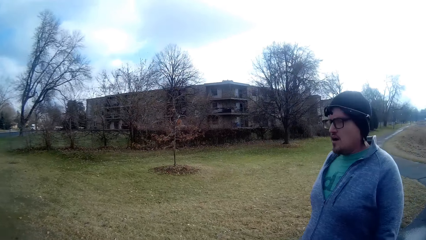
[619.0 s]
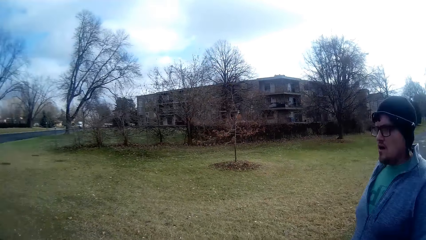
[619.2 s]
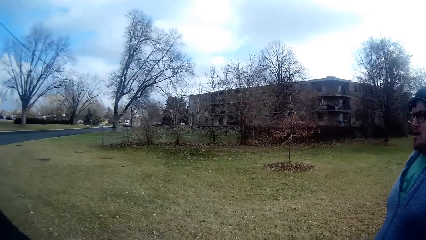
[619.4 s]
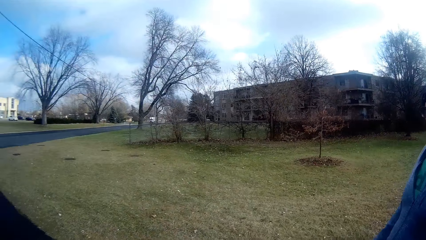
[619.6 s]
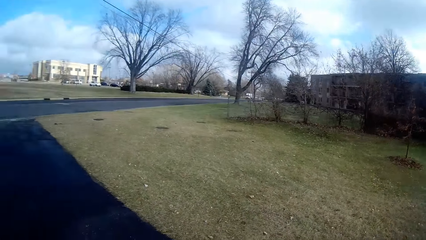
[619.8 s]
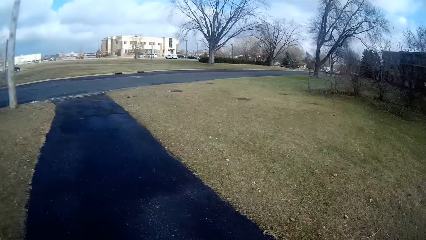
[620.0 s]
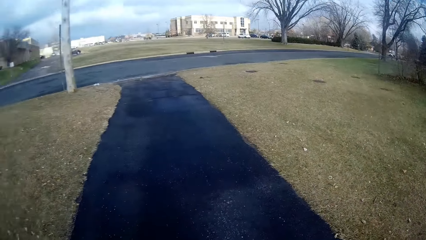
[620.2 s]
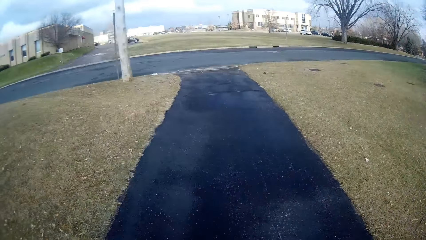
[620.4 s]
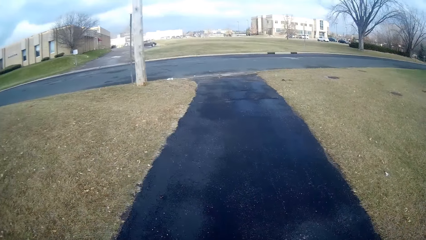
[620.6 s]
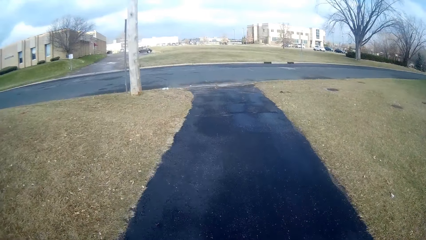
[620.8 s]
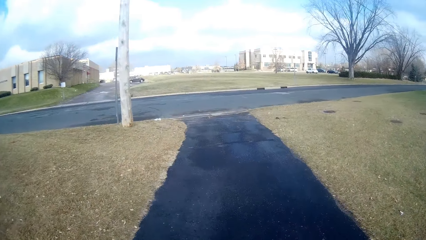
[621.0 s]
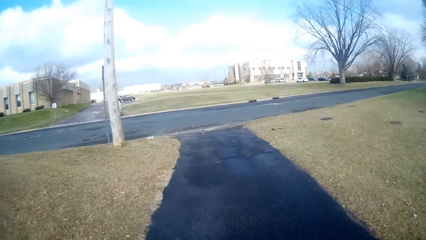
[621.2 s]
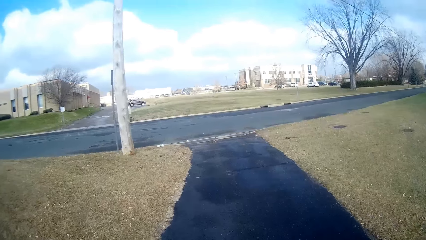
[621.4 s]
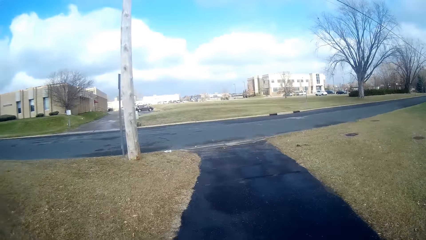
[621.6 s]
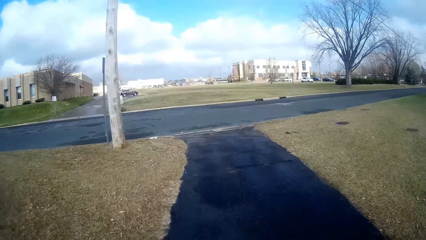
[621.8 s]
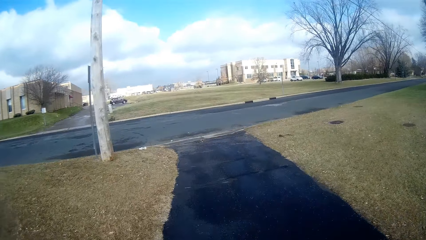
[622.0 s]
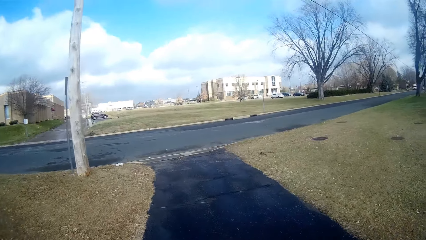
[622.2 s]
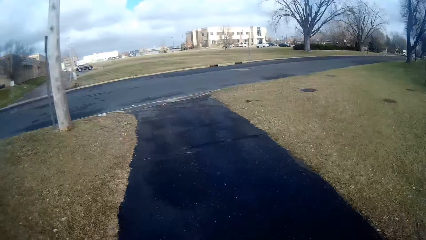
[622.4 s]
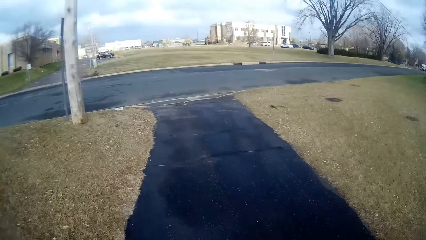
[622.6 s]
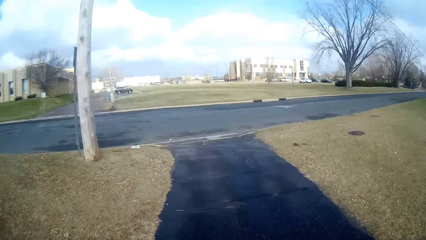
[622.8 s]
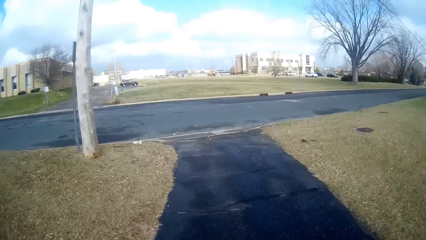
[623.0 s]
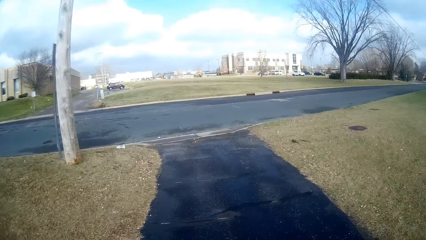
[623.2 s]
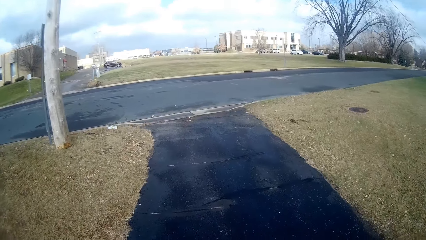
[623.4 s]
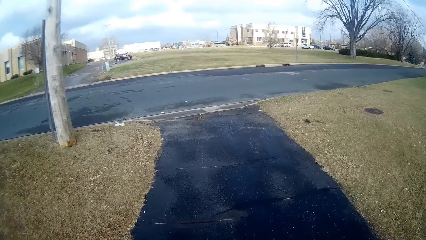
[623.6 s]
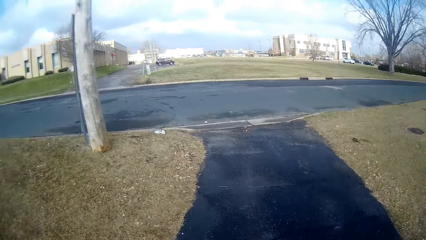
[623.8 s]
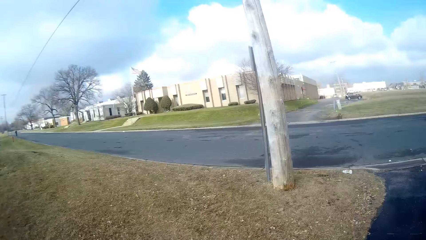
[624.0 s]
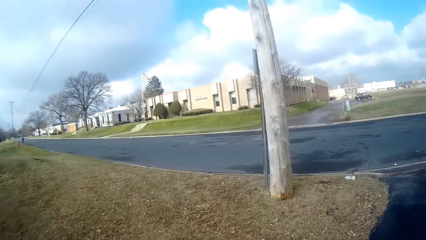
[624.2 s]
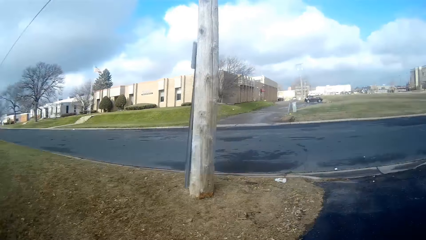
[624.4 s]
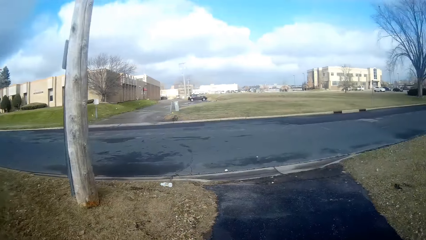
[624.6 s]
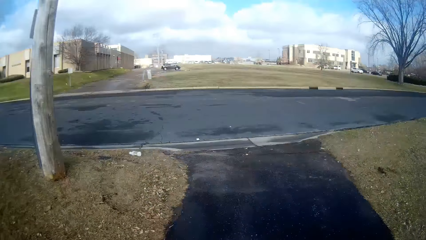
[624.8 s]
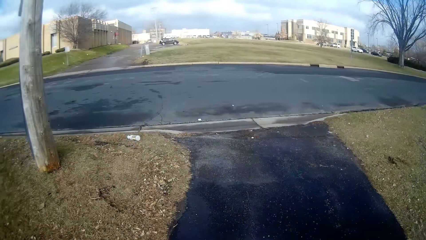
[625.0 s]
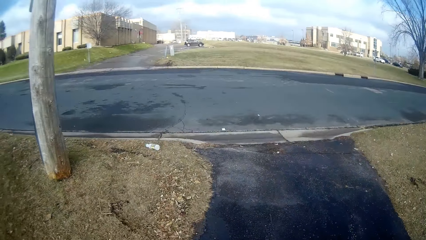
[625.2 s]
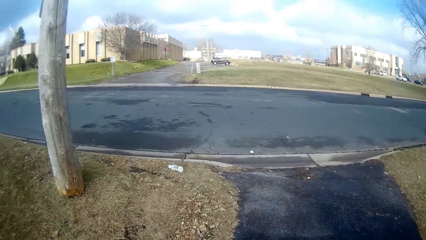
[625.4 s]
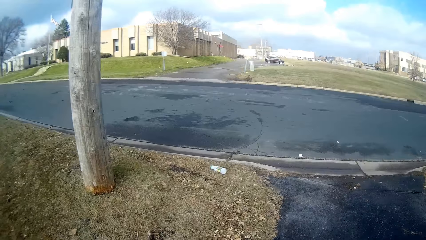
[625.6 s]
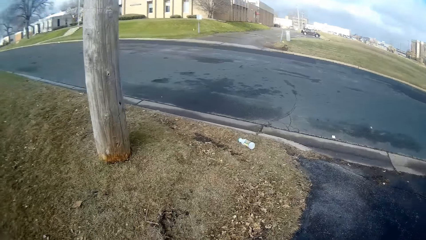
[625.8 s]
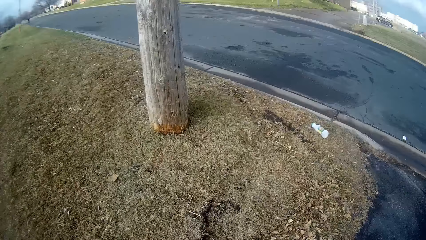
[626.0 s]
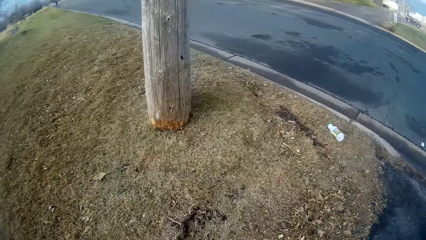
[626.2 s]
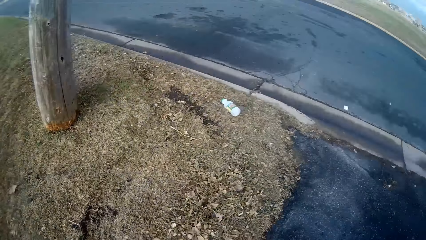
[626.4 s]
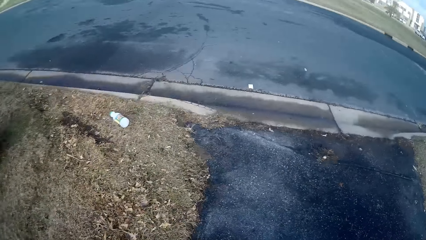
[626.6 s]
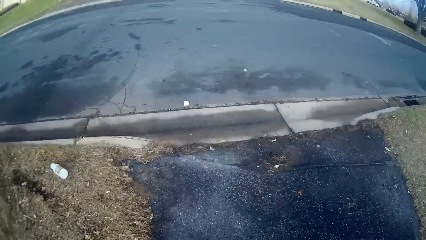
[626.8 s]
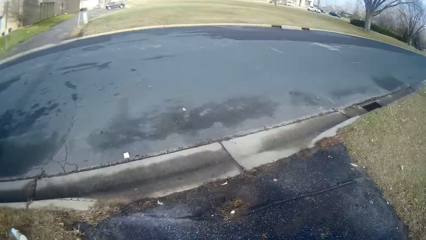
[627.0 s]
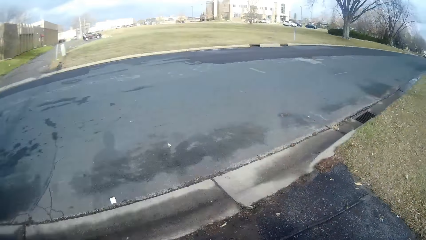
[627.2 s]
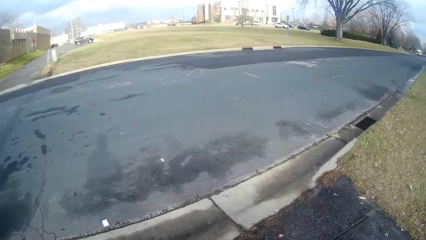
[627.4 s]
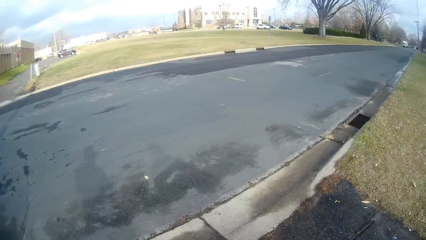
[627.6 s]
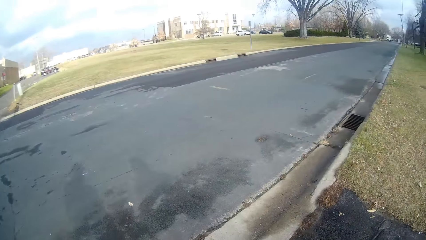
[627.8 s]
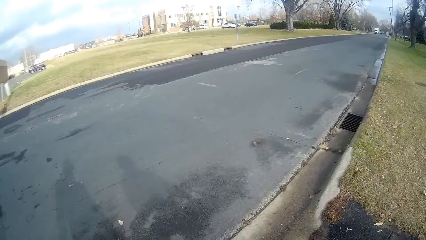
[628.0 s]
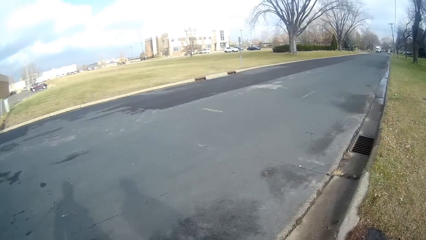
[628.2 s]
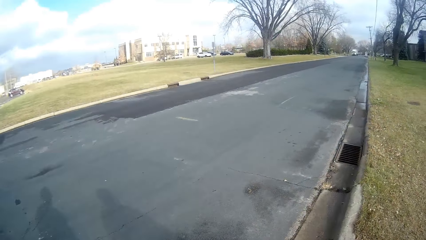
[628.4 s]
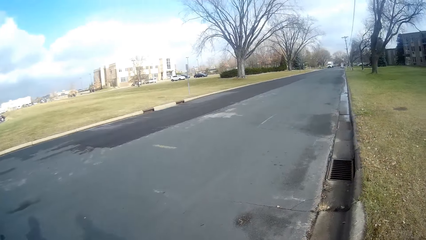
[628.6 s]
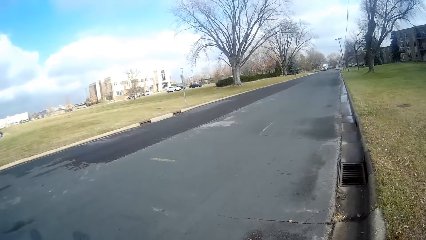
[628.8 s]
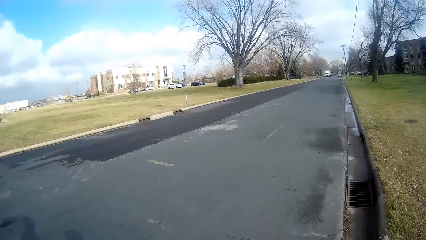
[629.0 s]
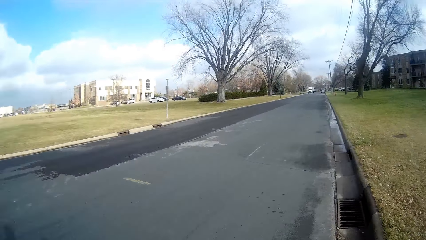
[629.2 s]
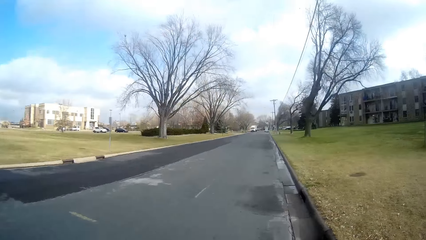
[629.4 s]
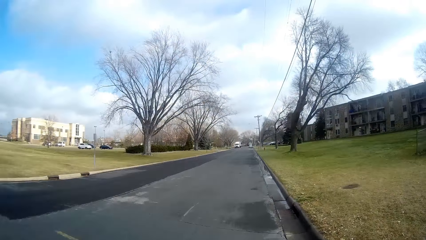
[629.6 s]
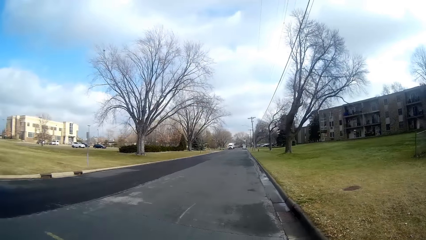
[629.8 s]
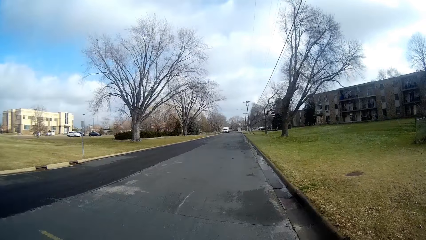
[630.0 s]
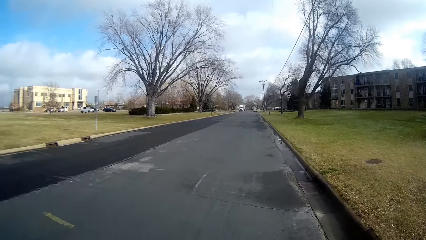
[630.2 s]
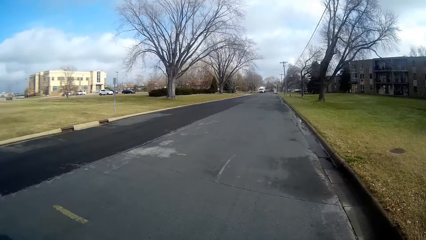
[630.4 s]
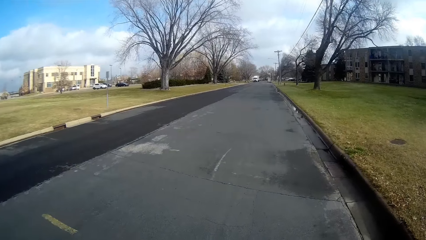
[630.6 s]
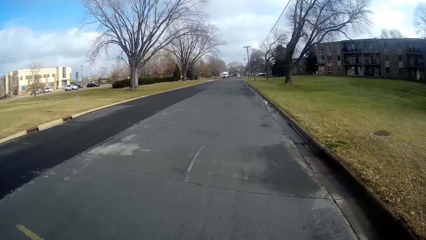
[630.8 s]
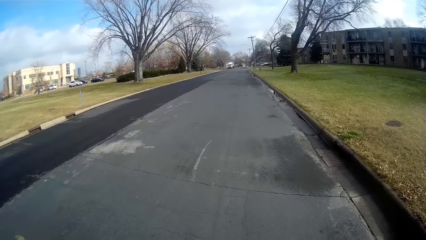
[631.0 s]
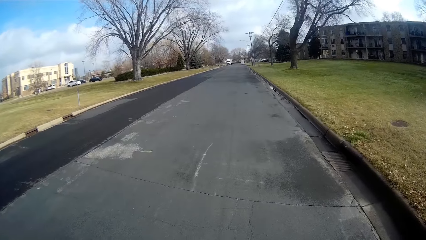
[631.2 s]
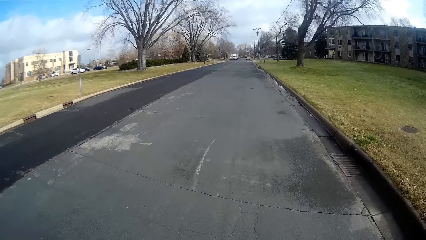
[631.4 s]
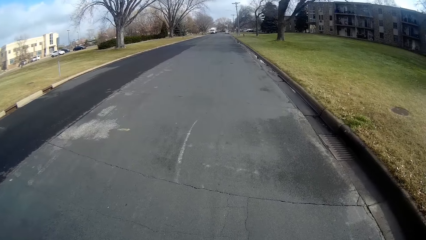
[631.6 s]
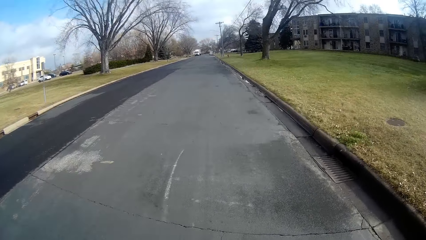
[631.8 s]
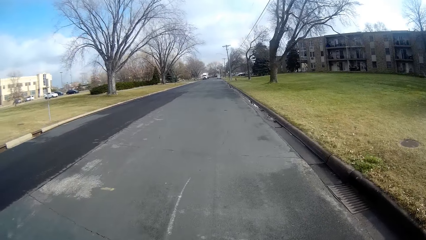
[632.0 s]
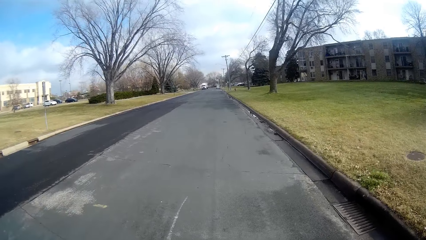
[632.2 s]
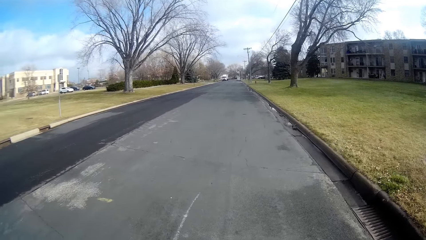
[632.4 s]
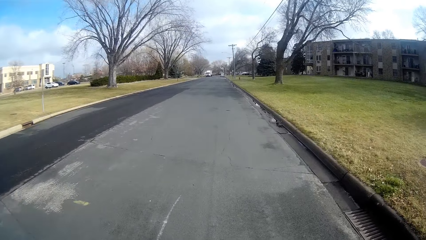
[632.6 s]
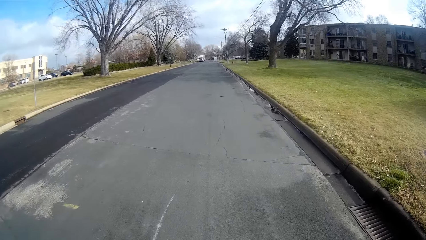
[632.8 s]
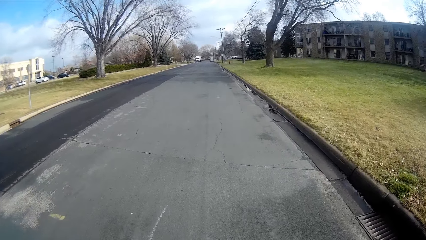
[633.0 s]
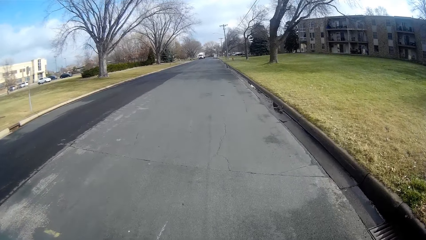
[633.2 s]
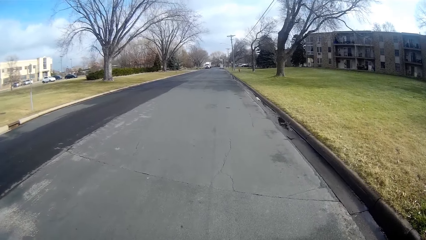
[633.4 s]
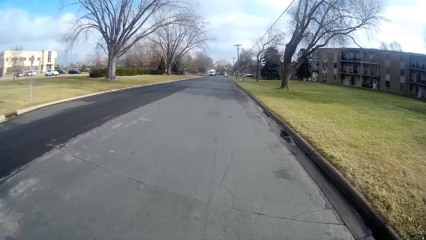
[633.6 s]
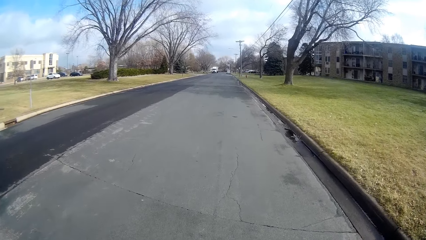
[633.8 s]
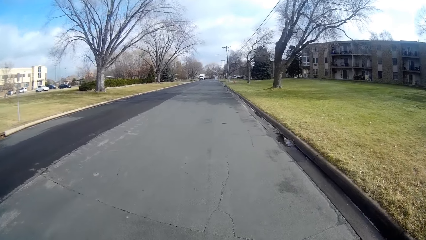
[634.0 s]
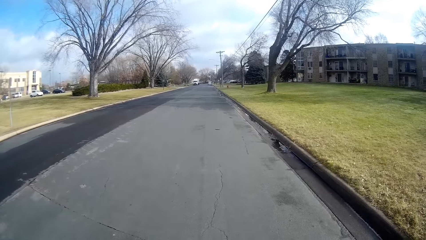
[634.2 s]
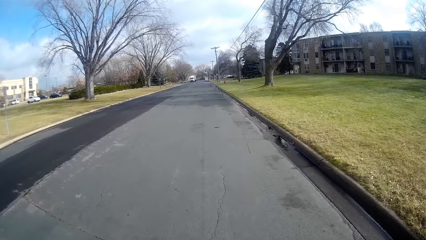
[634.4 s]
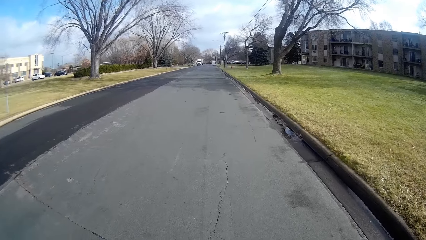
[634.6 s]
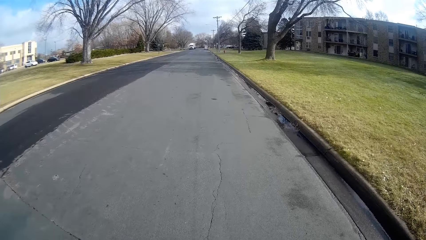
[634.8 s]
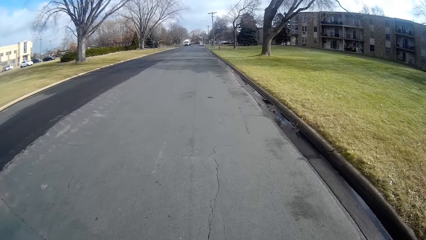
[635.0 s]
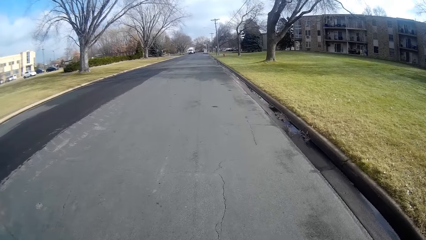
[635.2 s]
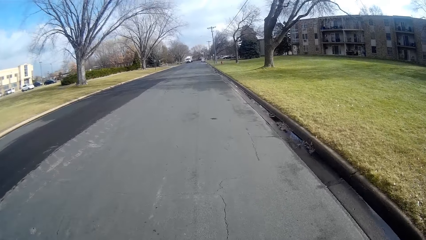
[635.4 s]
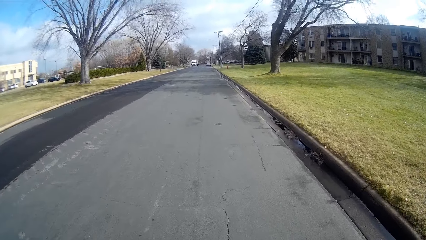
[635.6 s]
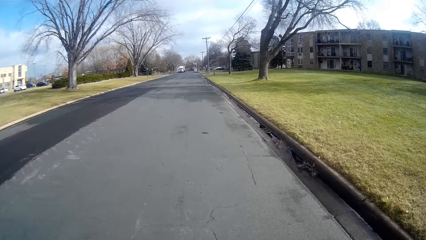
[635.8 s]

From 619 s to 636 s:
A man walks beside the camera wearer along the road. The camera wearer walks in the sidewalk. They walk in the road.
